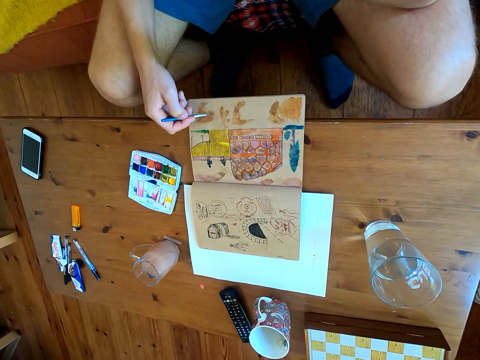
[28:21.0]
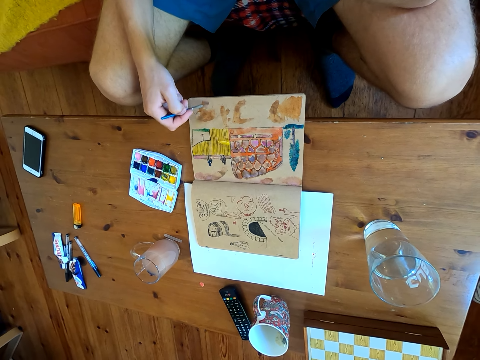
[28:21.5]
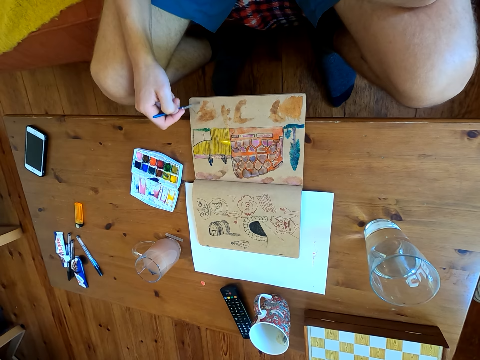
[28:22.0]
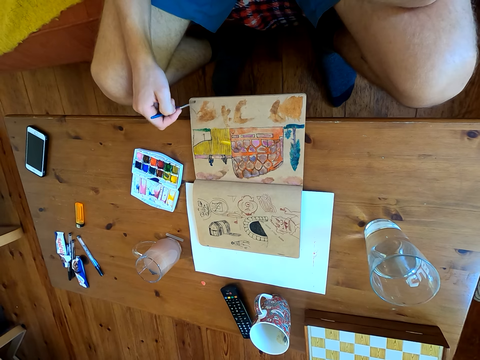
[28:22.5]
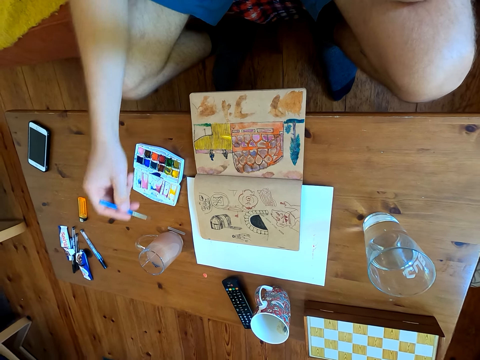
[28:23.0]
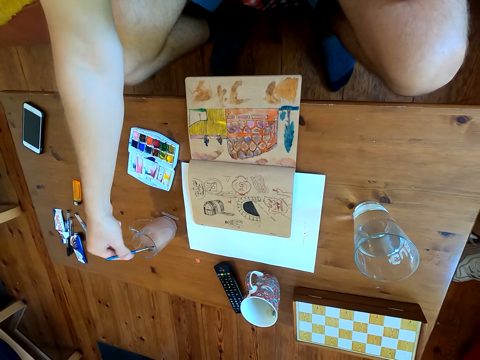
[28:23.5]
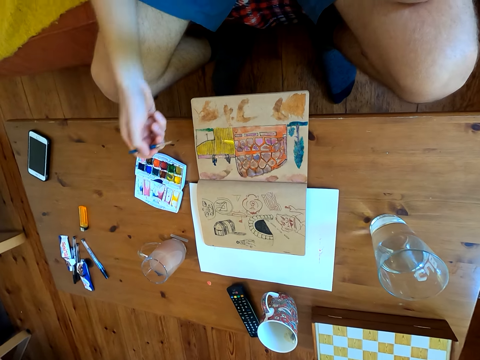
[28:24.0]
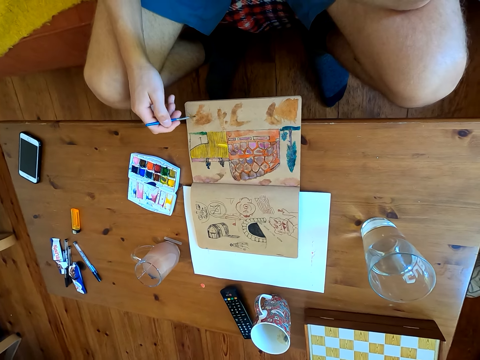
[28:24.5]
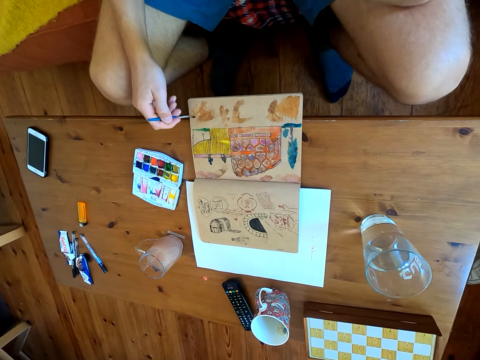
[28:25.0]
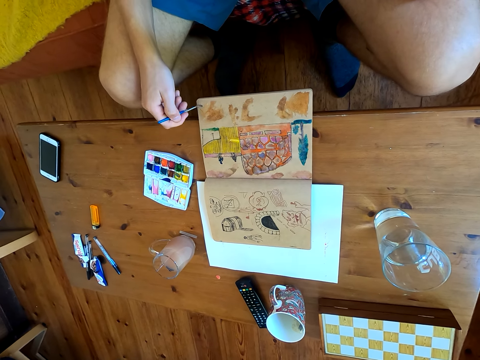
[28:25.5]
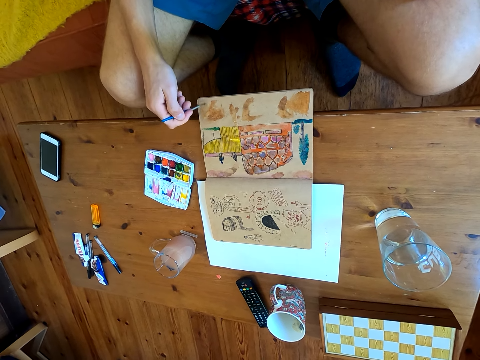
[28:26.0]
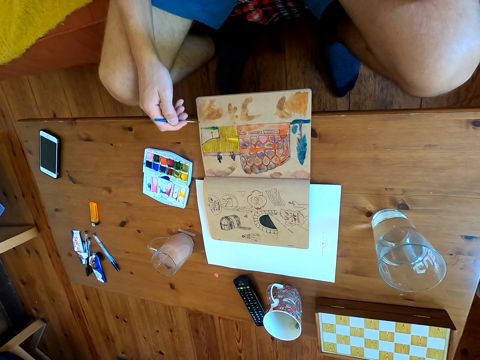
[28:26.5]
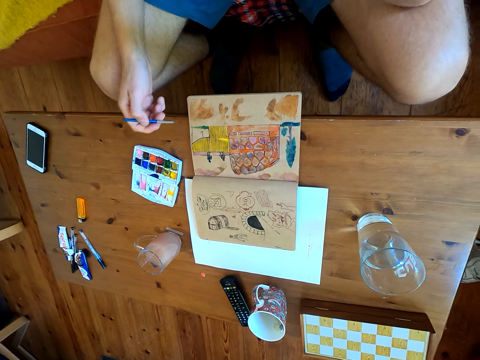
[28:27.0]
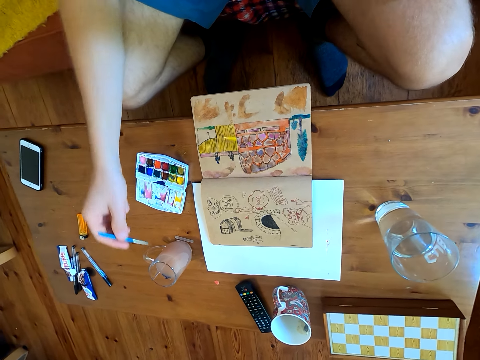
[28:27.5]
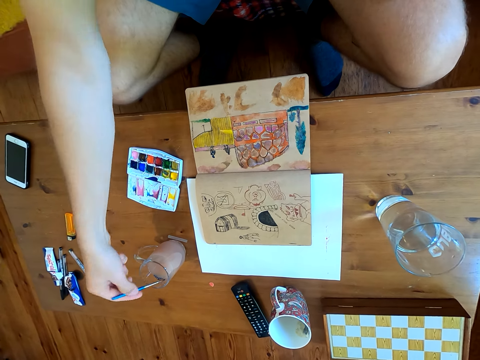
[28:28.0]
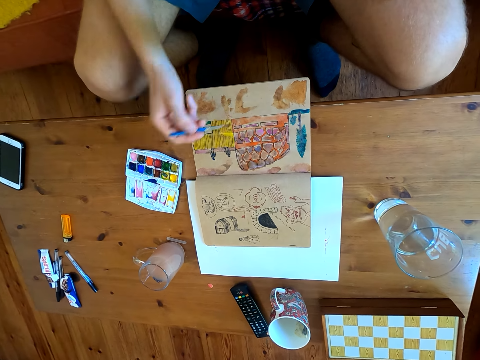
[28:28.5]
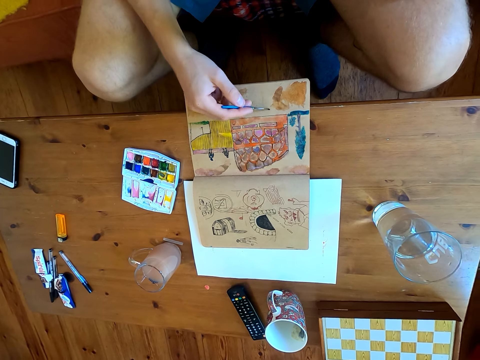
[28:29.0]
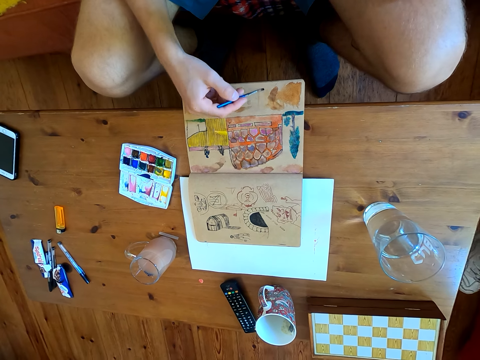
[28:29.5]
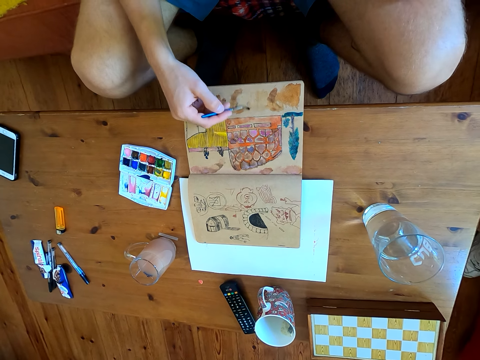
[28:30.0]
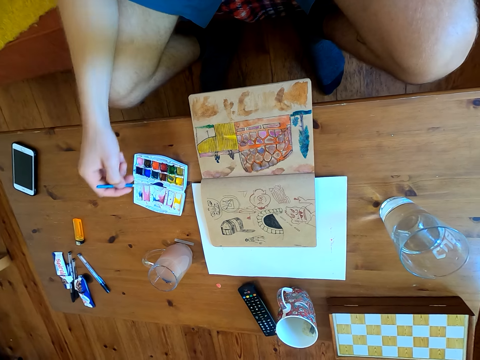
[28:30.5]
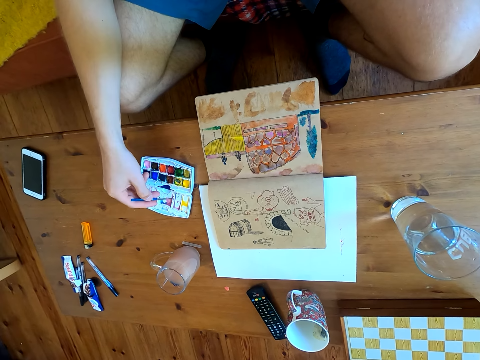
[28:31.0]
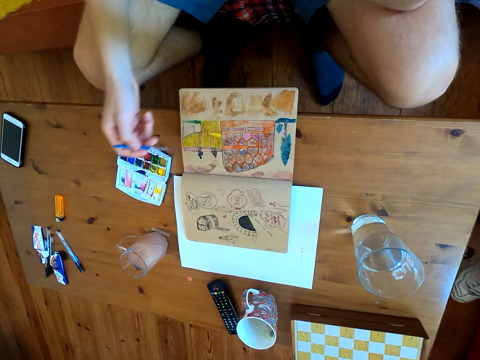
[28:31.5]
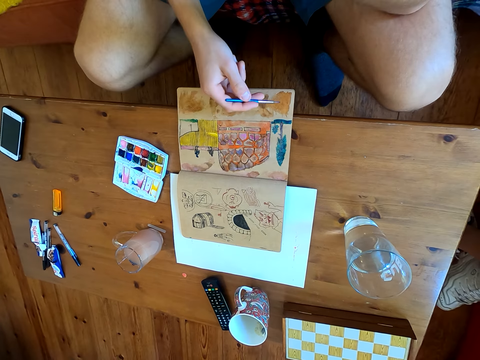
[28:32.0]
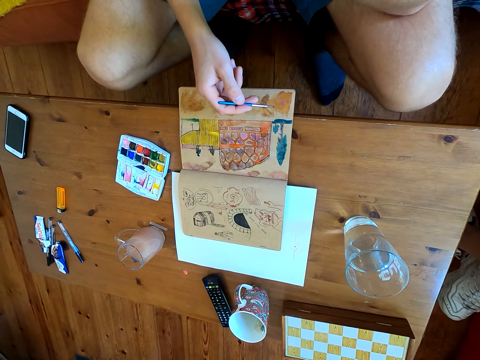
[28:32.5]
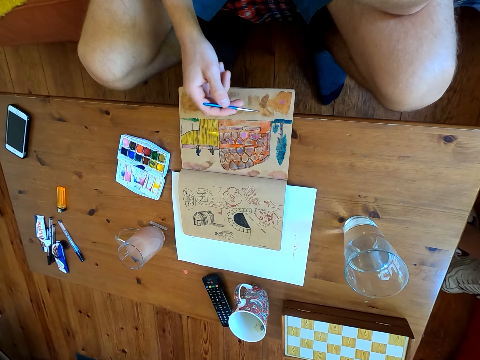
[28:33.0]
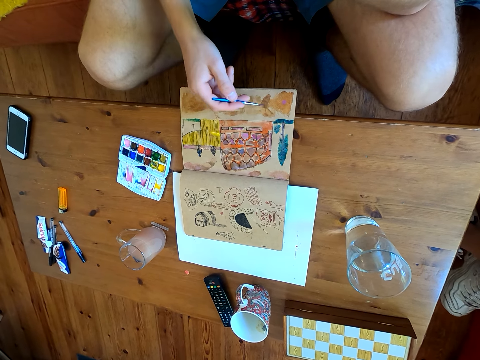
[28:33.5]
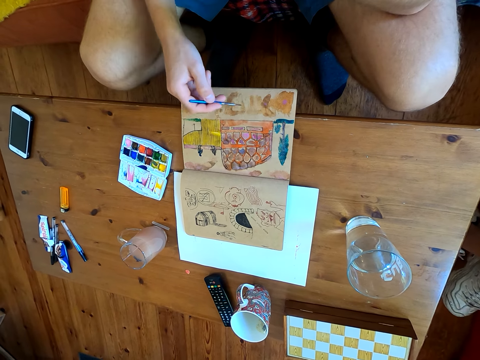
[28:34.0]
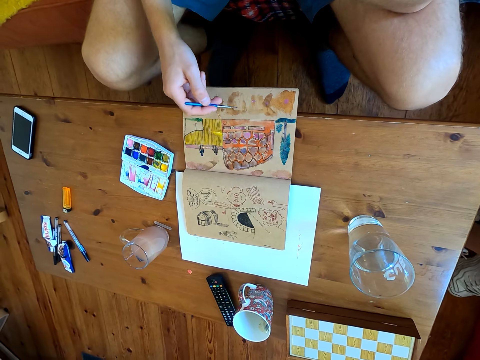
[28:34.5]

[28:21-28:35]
The camera wearer dips the brush in liquid. They paint. They dip the brush in the liquid. They paint. They immerse the brush in the watercolor. They paint.

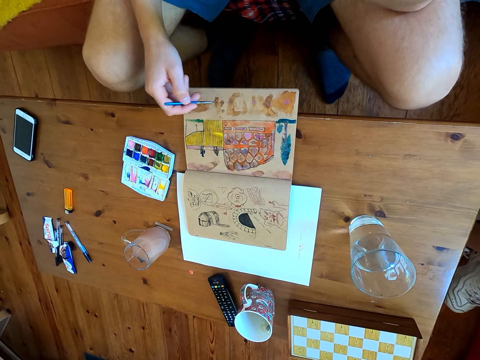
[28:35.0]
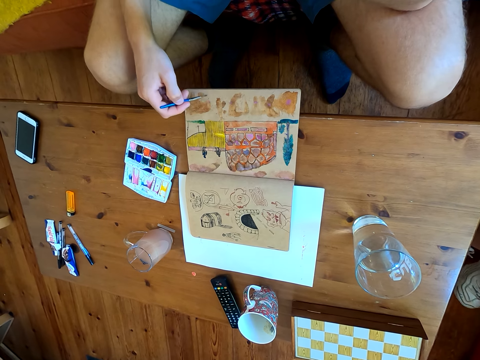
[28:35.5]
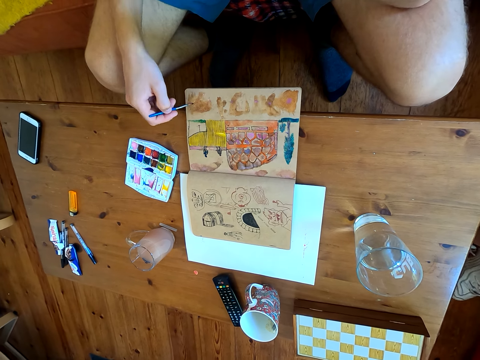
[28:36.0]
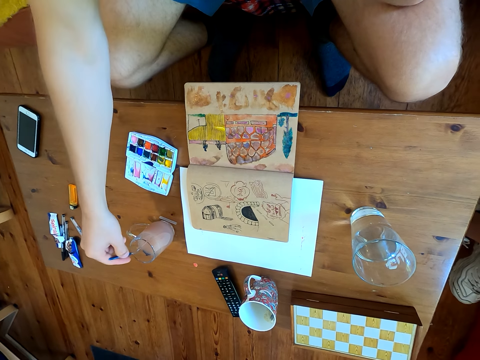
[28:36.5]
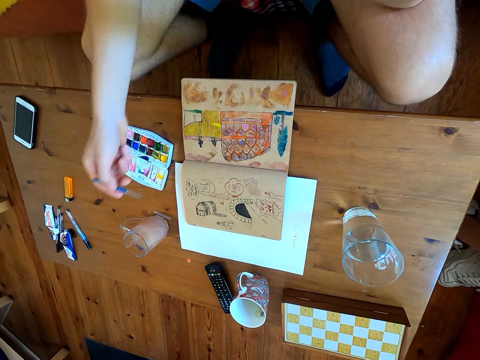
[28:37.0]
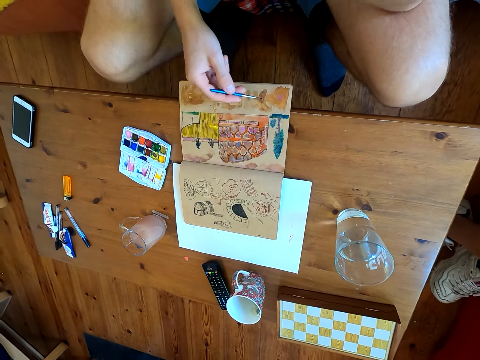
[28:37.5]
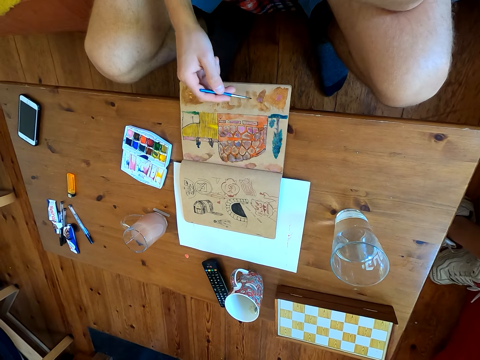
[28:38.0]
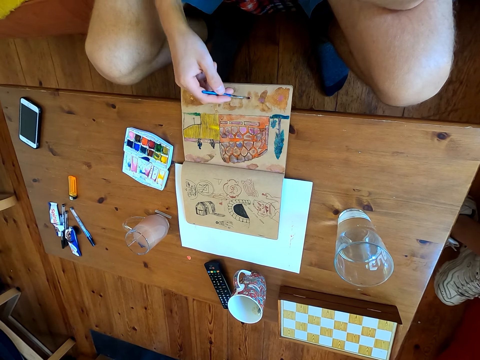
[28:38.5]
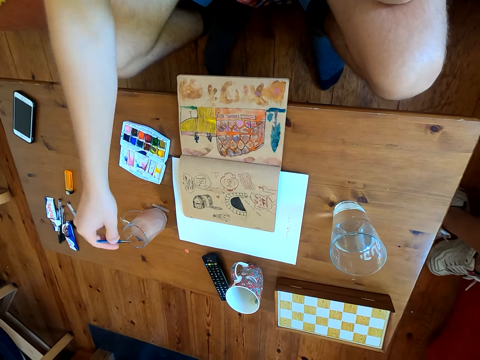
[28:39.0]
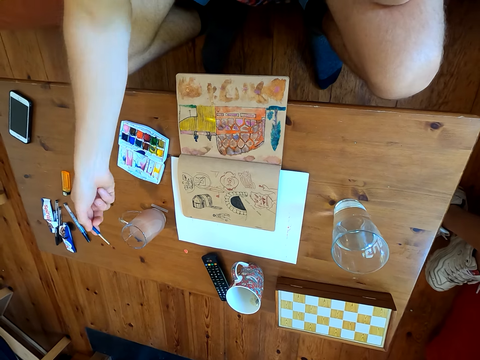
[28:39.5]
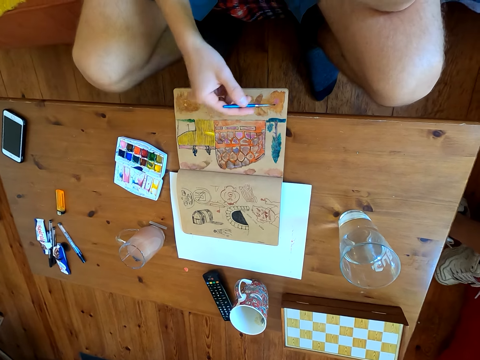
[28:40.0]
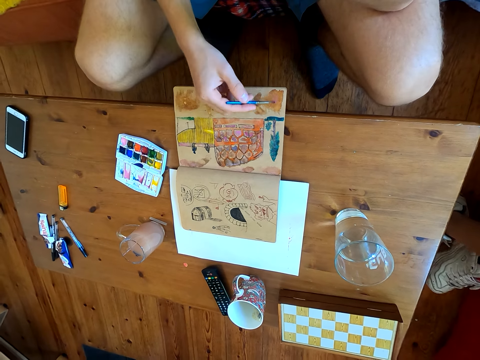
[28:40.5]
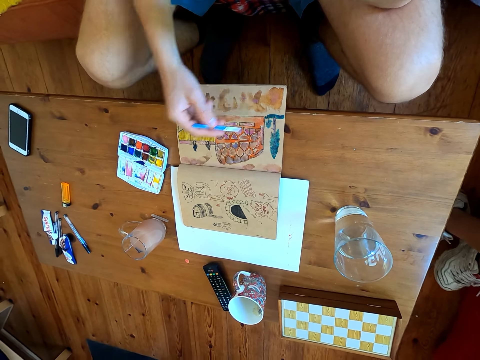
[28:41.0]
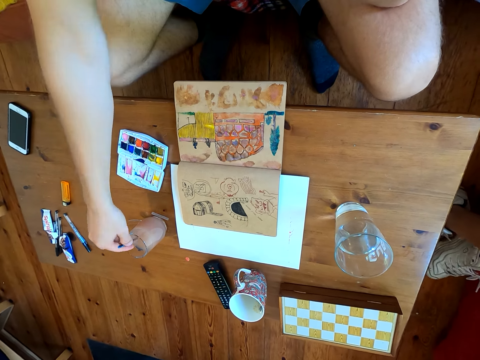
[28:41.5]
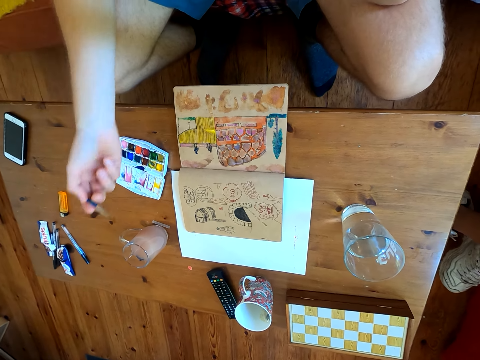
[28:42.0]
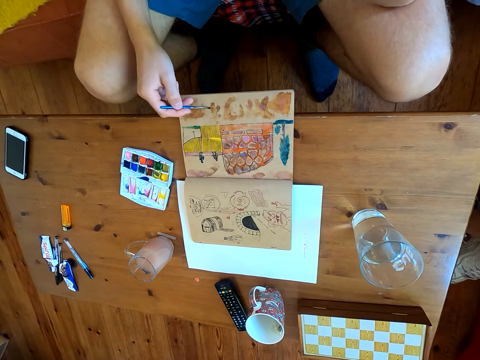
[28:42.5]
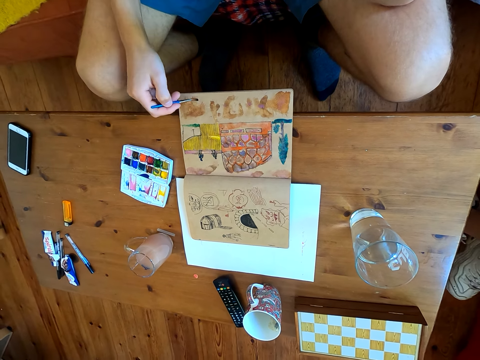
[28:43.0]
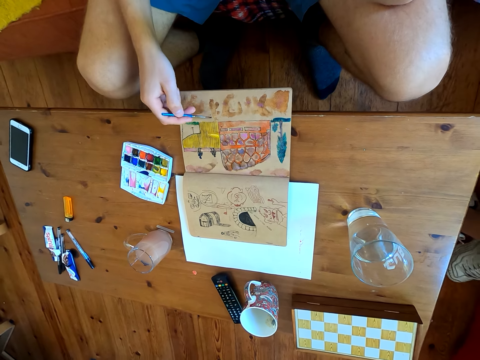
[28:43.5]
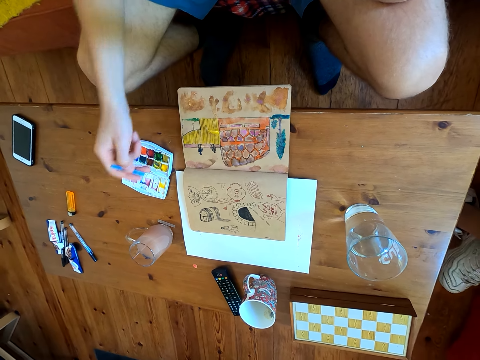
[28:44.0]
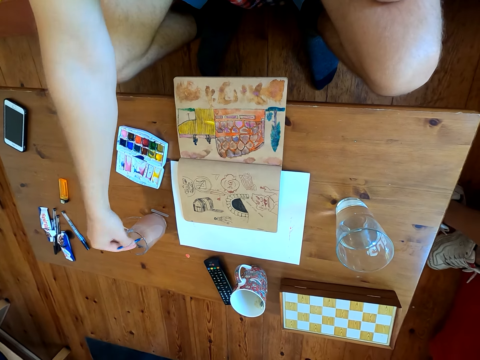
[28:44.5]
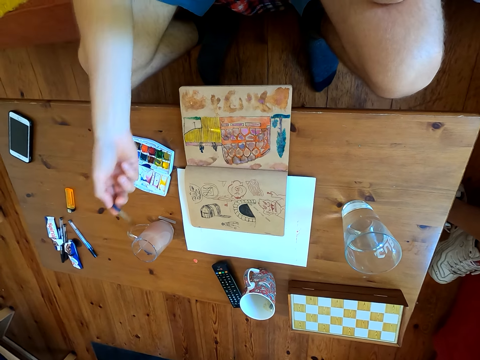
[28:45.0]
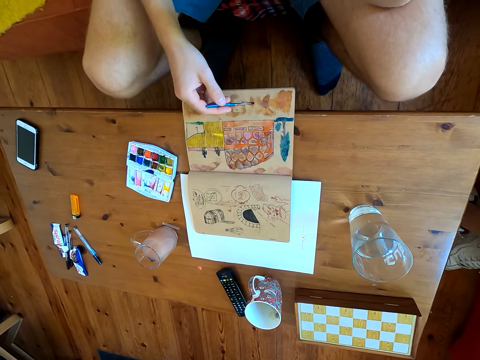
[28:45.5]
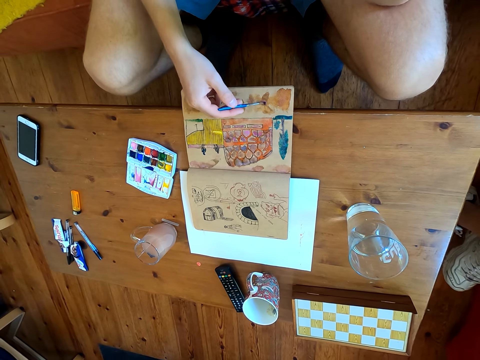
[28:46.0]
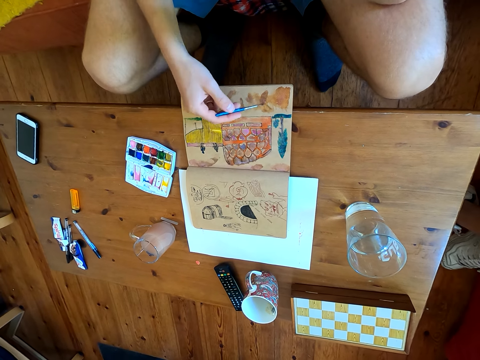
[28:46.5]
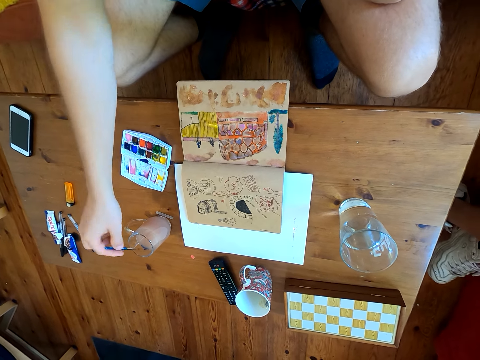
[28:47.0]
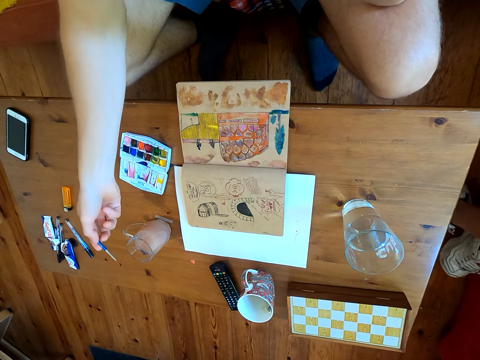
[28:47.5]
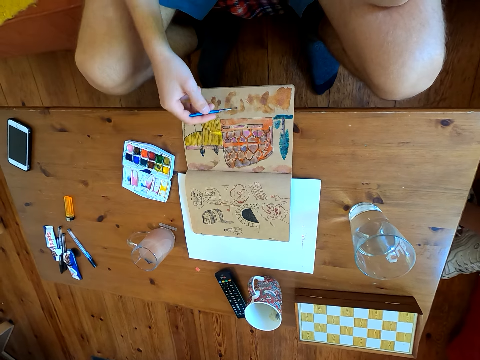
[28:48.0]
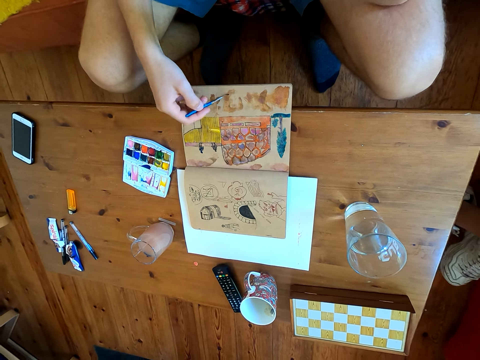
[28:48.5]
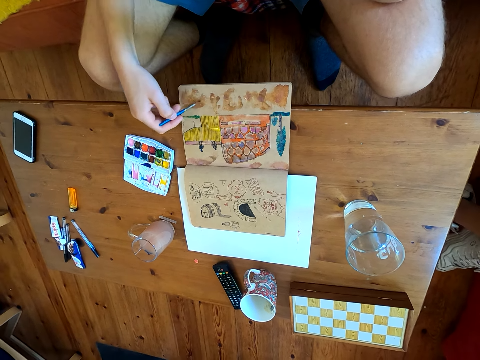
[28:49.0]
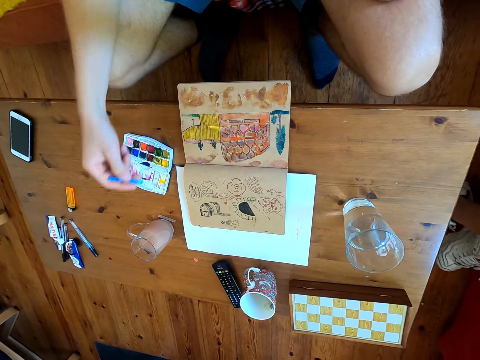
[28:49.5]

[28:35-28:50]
The camera wearer dips the brush in a liquid. They paint. They dip the brush in the liquid. They paint. They dip the brush in the liquid. They paint. They dip the brush in the liquid. They paint. They dip the brush in the liquid. They paint.
